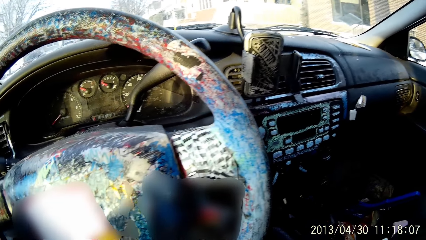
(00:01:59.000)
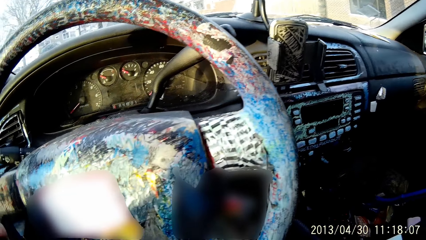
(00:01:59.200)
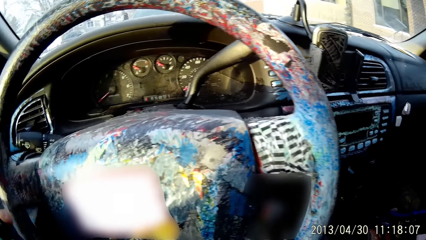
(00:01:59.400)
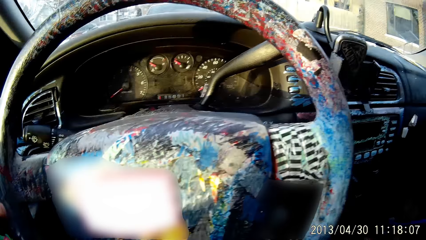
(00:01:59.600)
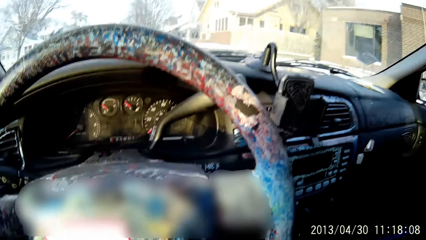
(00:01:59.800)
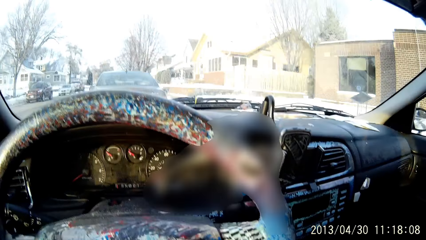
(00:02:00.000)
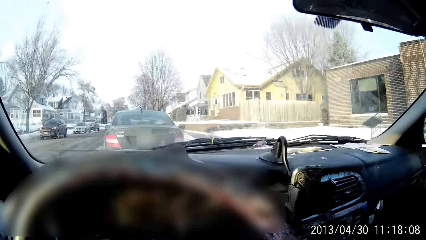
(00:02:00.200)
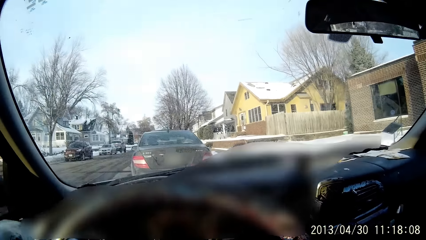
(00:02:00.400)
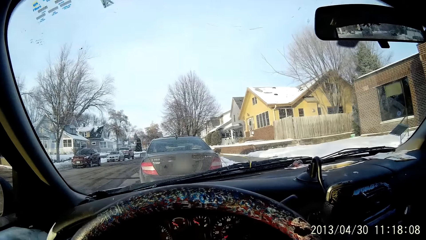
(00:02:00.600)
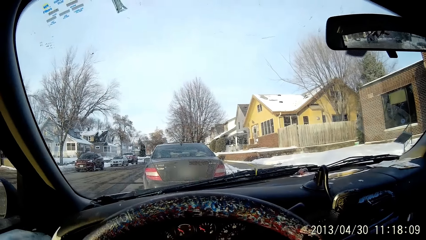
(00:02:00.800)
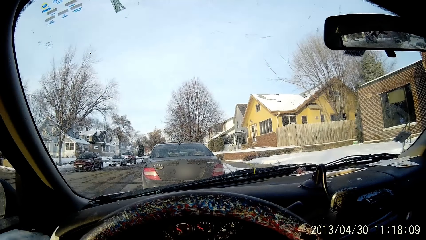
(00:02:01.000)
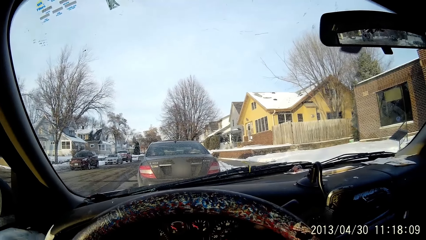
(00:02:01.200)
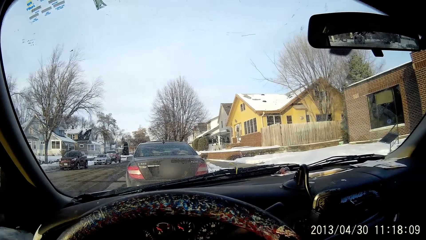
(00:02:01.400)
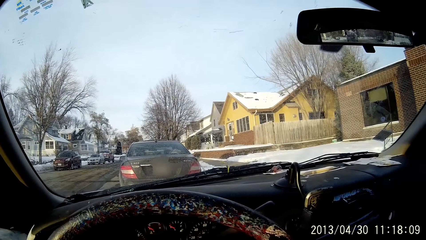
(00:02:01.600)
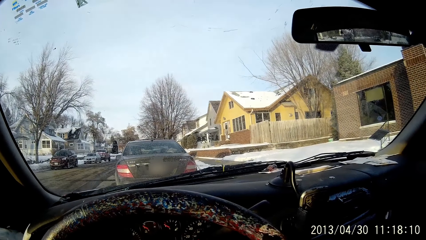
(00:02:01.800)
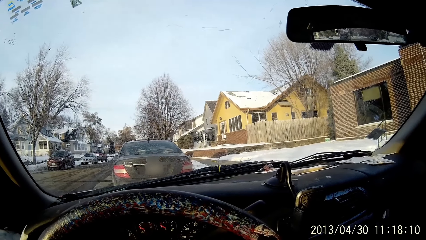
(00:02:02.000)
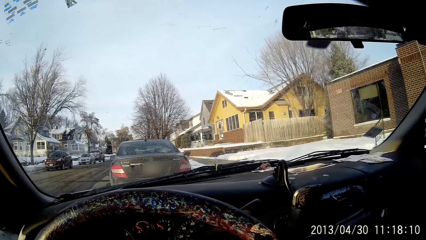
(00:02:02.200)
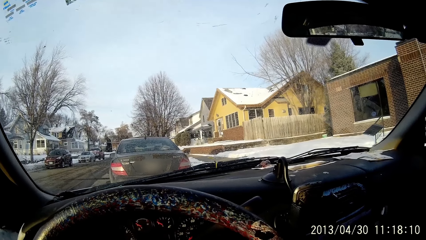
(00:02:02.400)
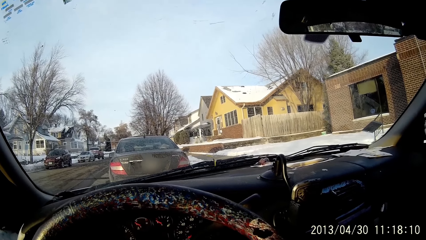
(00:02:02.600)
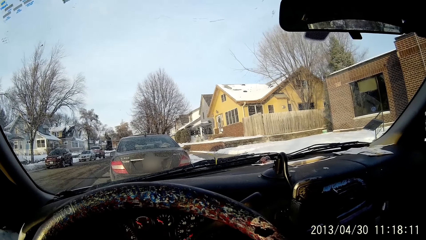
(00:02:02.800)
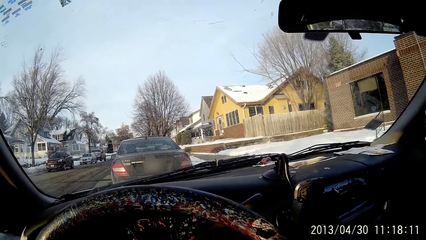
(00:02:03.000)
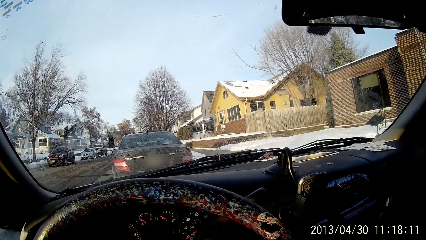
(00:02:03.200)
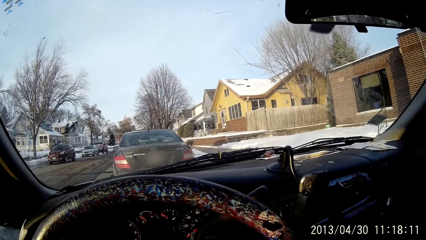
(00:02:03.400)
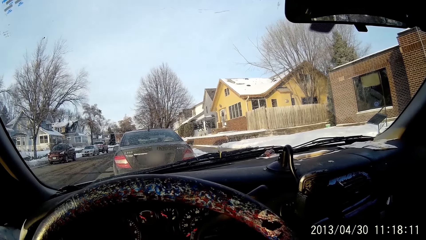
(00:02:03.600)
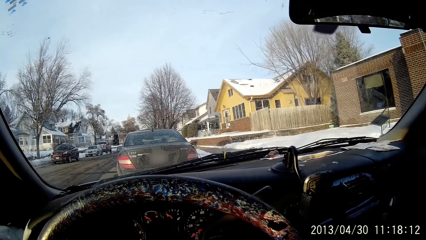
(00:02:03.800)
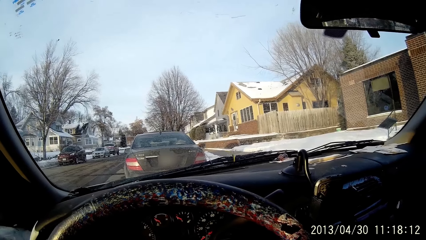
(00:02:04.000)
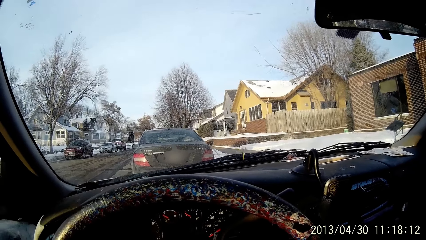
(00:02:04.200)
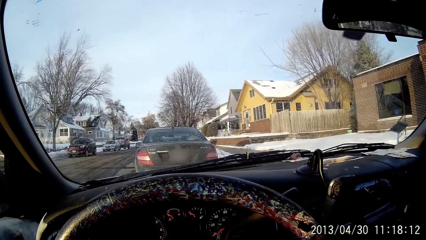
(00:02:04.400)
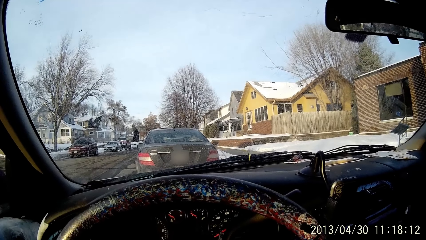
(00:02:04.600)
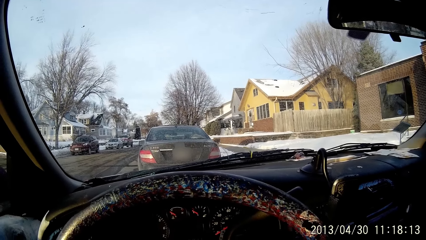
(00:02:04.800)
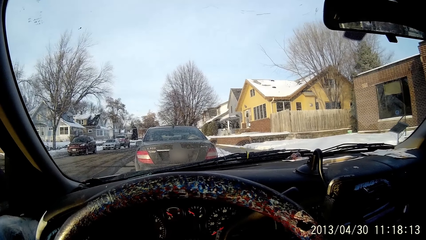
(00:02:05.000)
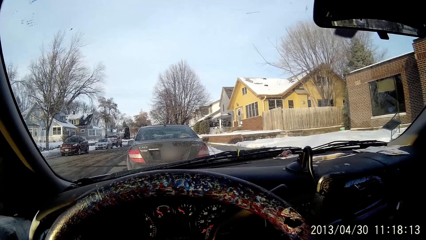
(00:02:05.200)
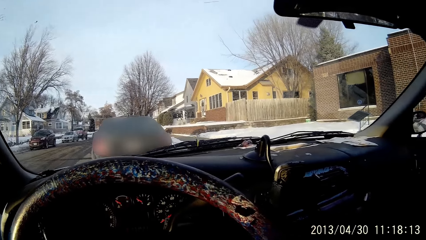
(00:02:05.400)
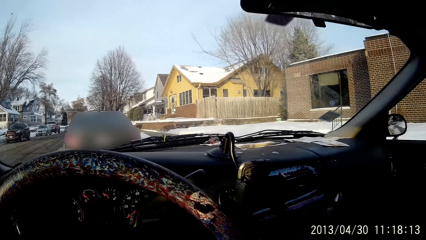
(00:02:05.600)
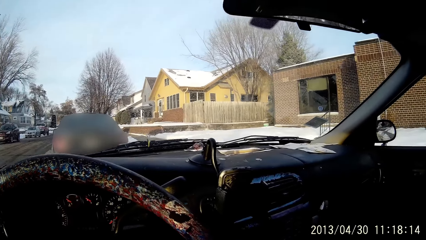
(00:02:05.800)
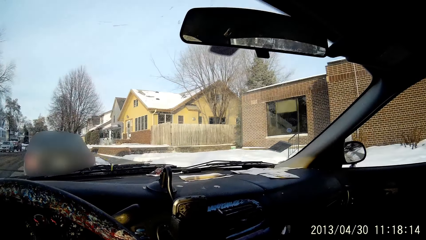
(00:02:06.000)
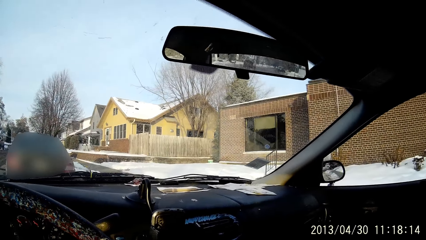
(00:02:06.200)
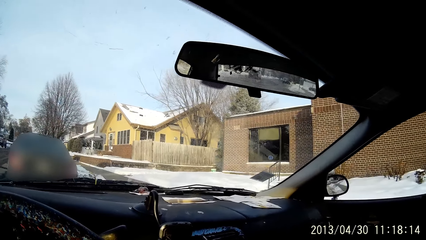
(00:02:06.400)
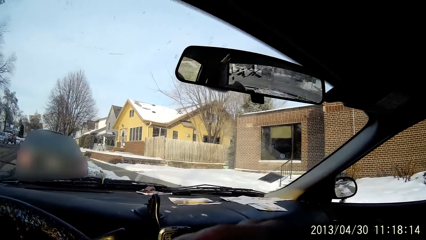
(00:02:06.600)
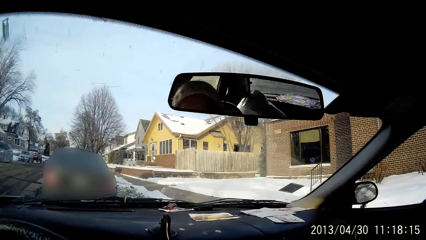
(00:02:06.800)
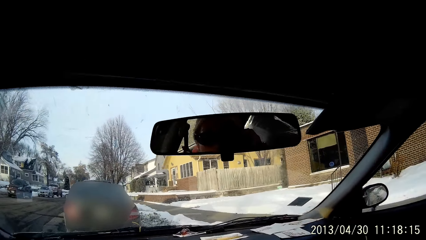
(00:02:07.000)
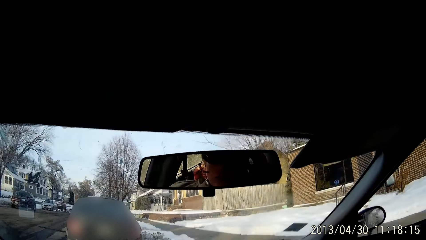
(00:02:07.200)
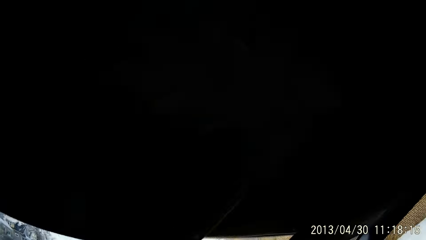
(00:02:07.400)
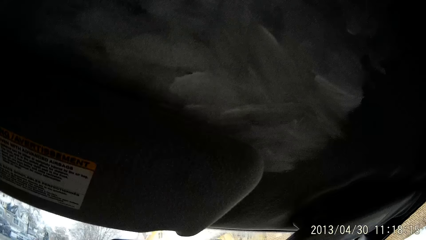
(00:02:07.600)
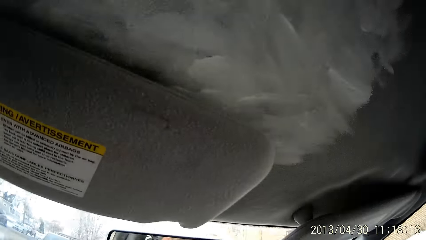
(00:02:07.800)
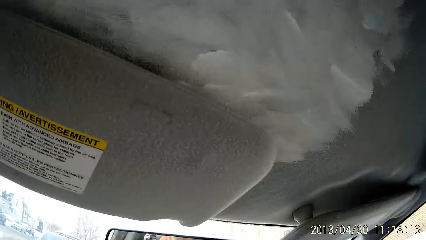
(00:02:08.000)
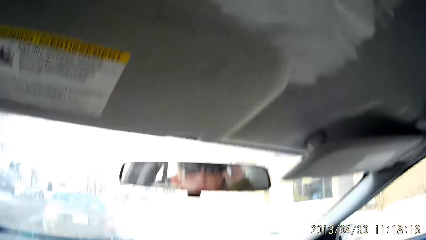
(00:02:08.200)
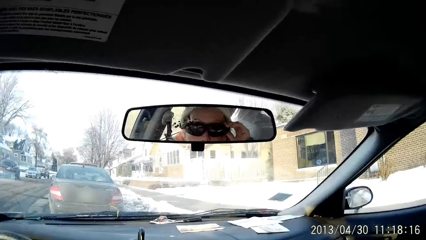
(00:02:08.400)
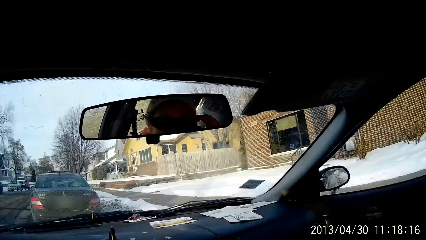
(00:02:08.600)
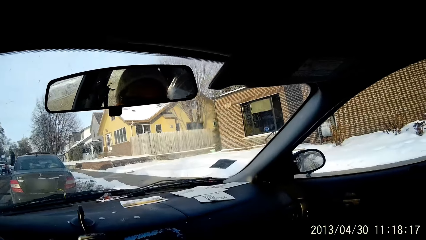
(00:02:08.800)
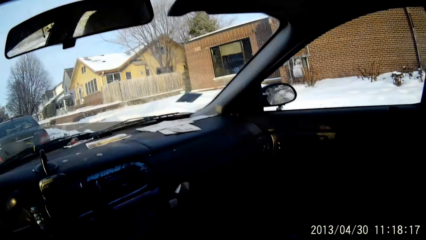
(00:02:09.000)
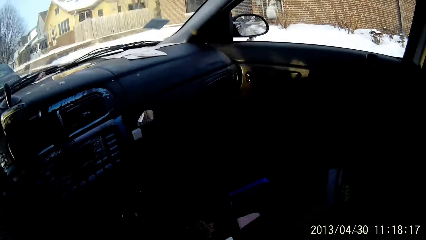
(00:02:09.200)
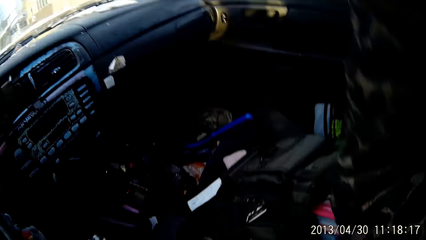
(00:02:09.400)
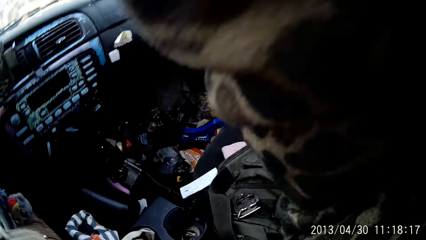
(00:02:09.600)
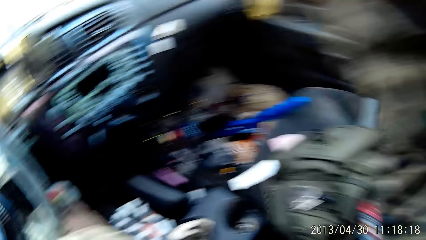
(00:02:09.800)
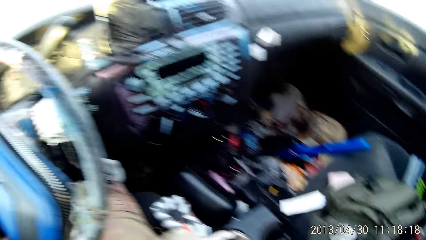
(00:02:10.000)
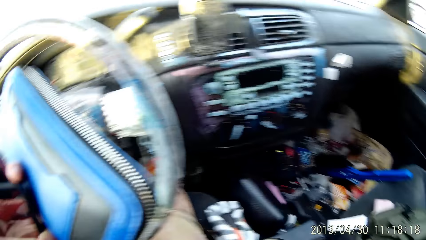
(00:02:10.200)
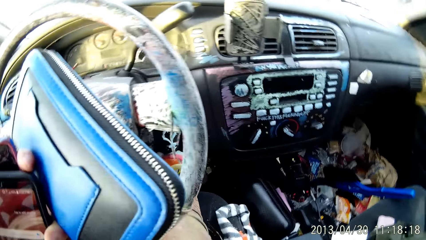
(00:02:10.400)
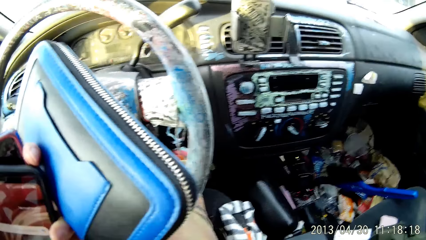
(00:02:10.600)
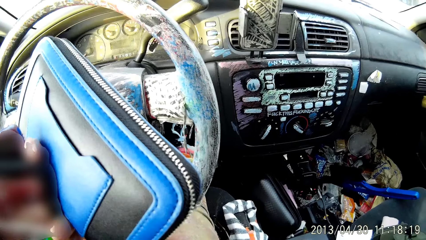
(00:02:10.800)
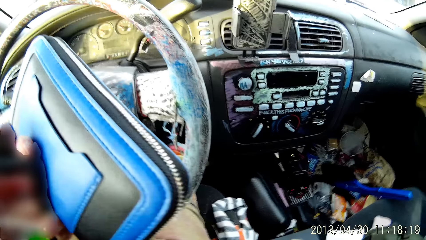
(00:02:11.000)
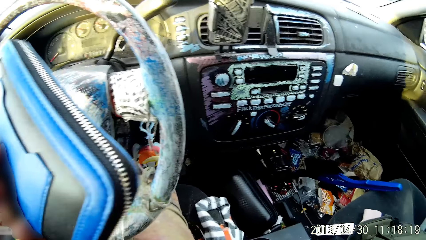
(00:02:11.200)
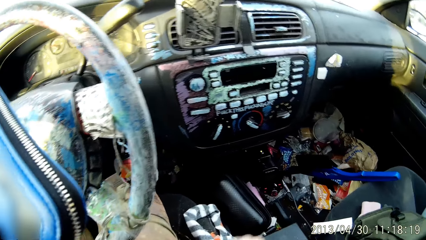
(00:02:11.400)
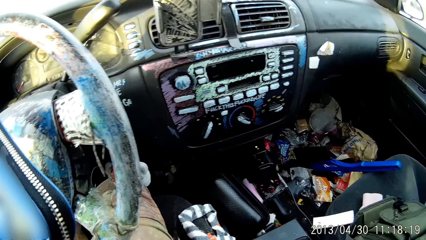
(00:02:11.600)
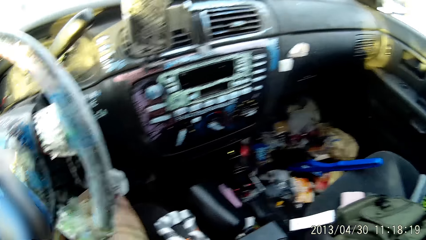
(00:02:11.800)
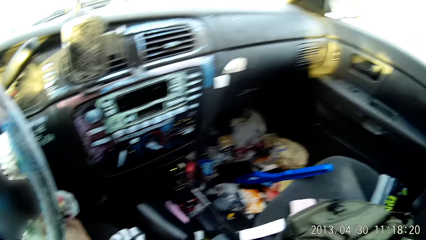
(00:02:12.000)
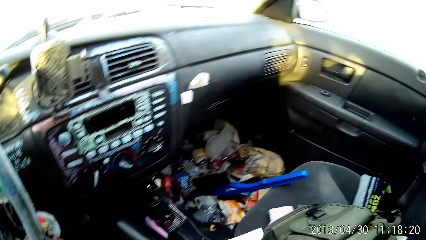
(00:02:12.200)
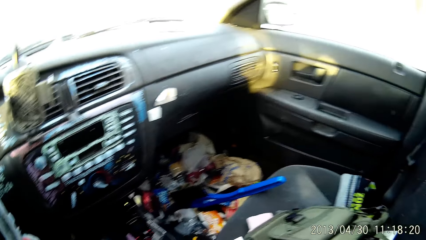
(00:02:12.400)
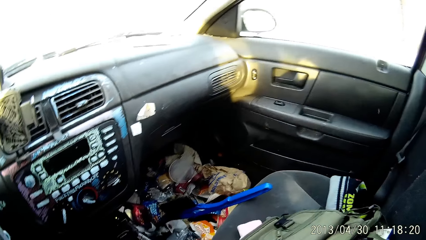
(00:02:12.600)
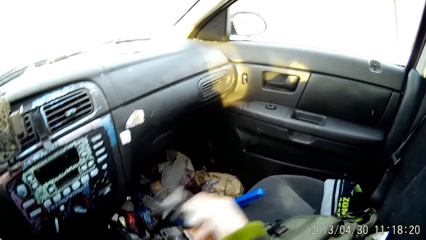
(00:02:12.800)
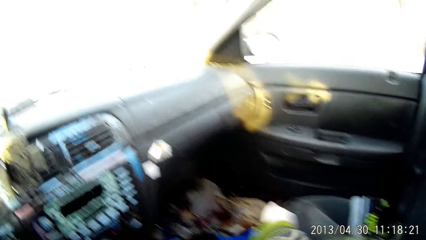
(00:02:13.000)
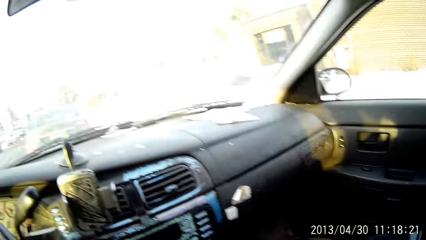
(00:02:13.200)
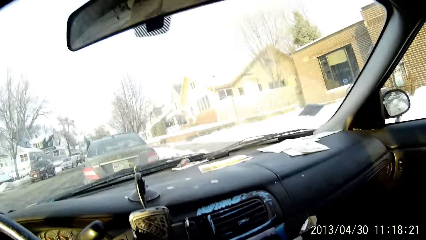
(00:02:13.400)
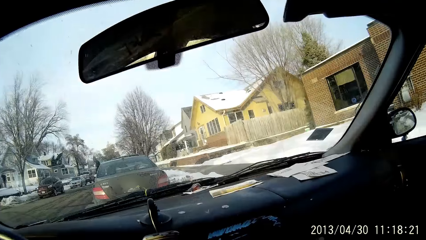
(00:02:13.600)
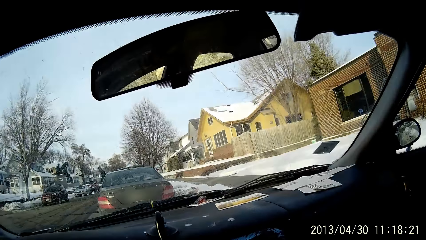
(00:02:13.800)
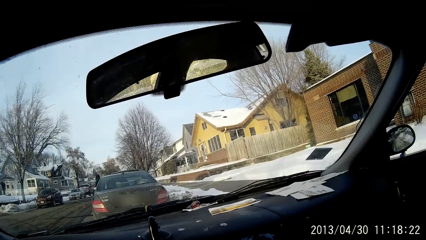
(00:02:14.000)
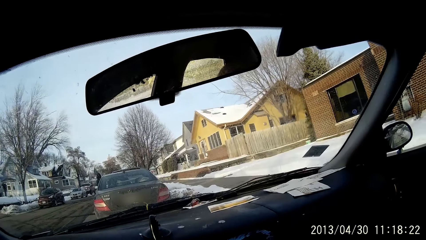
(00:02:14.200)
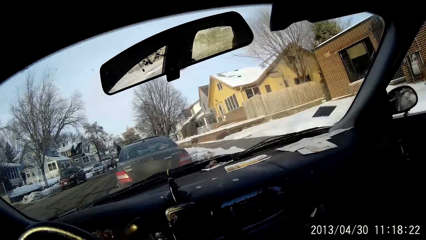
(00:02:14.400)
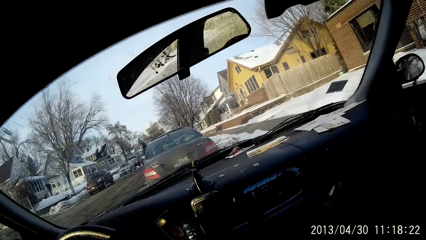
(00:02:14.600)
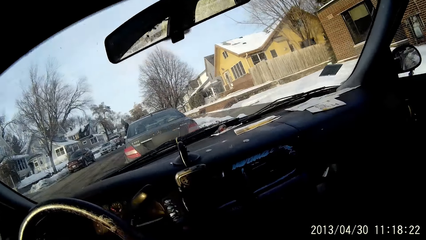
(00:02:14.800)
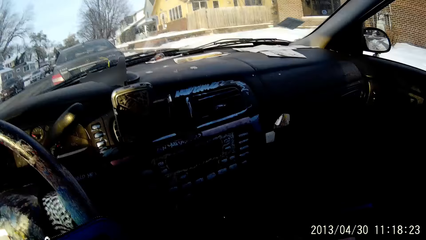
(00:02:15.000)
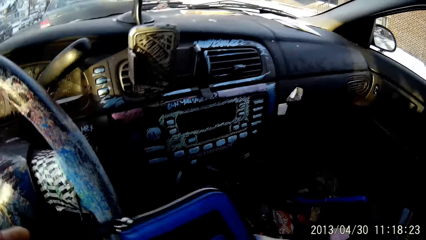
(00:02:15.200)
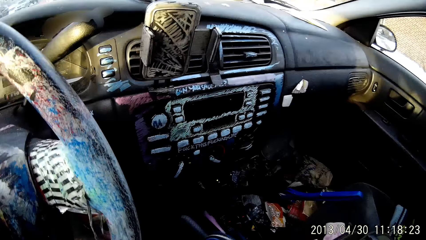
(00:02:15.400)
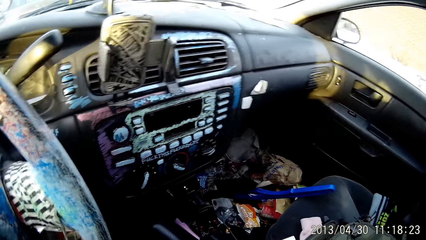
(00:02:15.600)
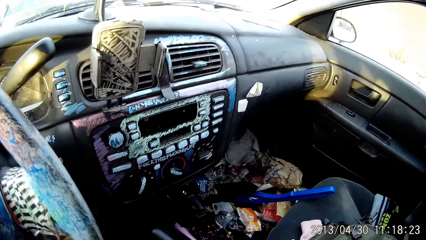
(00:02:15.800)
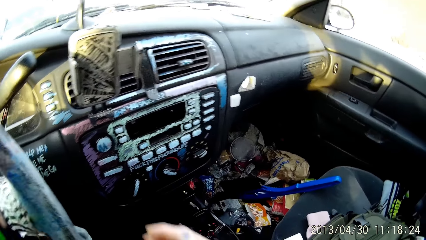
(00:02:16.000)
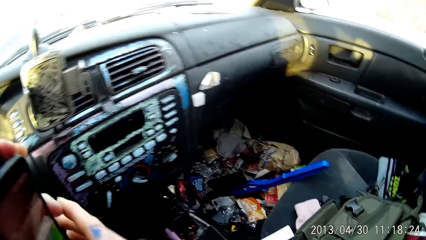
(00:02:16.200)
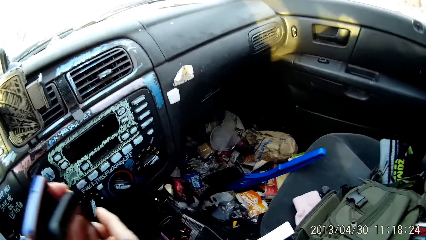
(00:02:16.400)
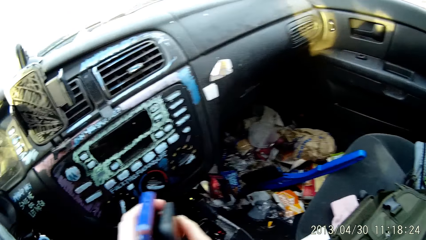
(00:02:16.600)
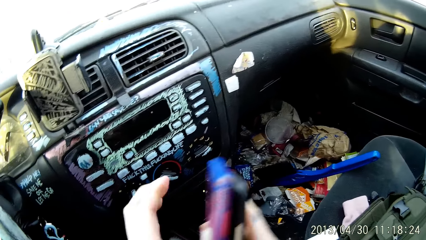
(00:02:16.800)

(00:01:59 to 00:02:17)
The camera wearer looks around the car. She holds the black mobile phone with her left hand. She holds the red mobile phone with her left hand. She holds a blue purse with her left hand. She looks around the car. She passes the blue purse from her left hand to her right hand.
